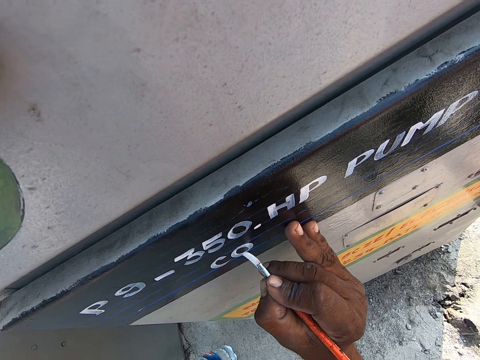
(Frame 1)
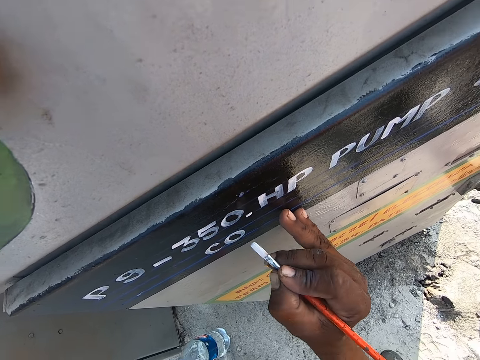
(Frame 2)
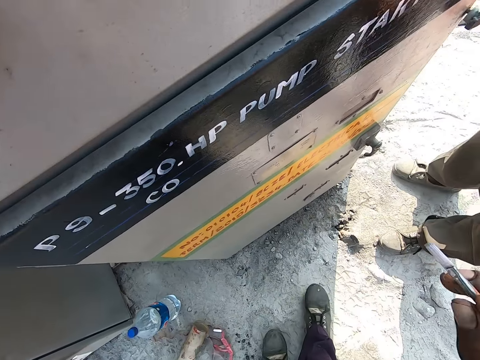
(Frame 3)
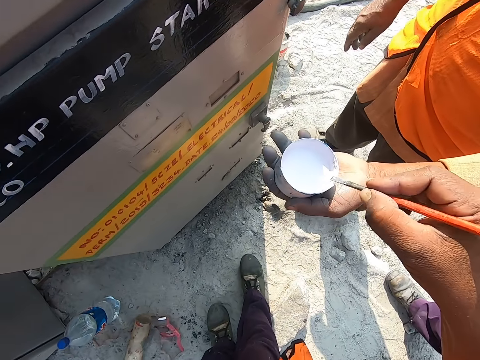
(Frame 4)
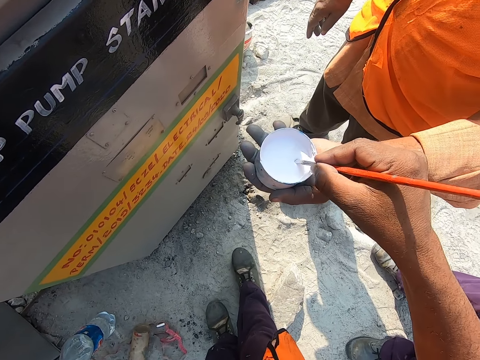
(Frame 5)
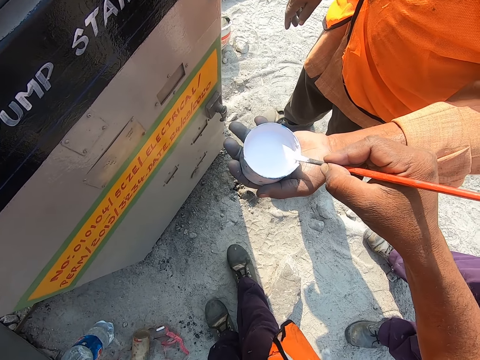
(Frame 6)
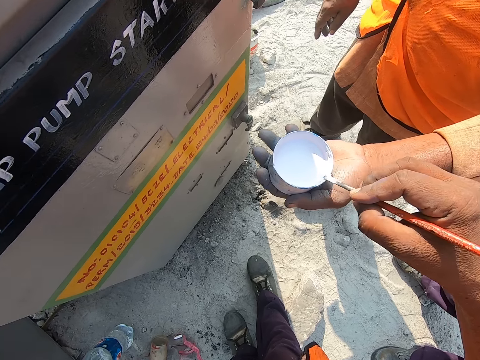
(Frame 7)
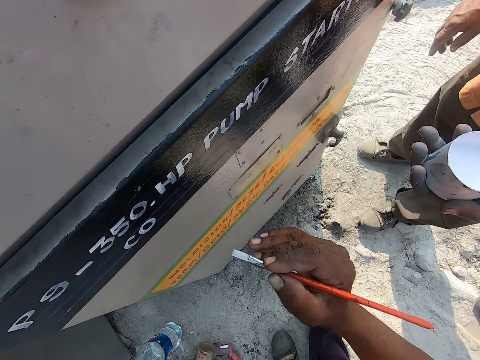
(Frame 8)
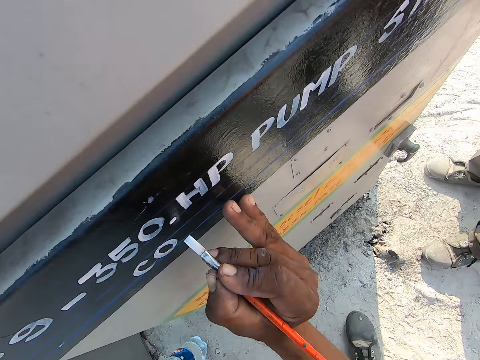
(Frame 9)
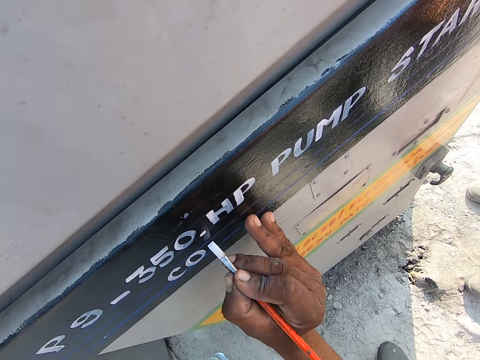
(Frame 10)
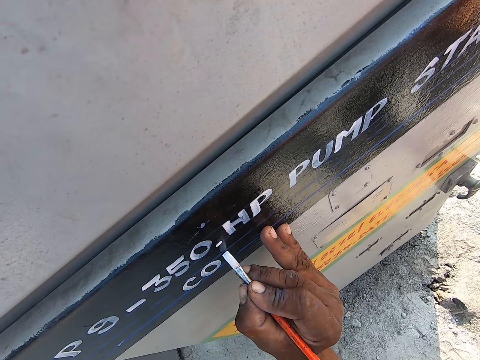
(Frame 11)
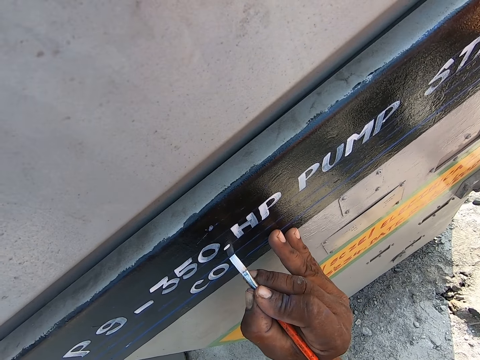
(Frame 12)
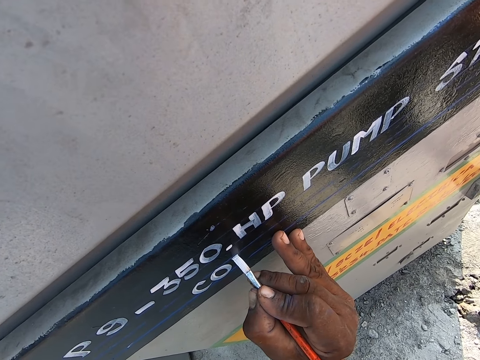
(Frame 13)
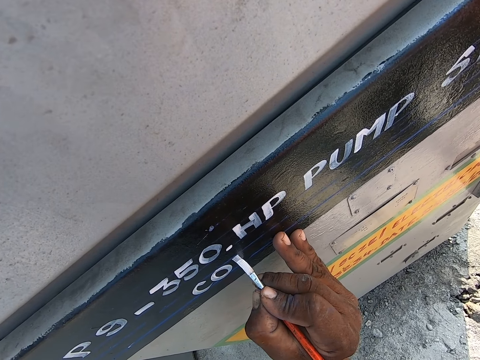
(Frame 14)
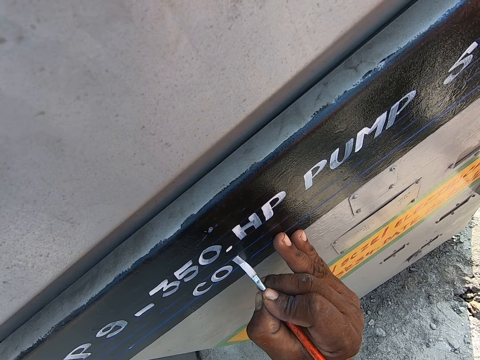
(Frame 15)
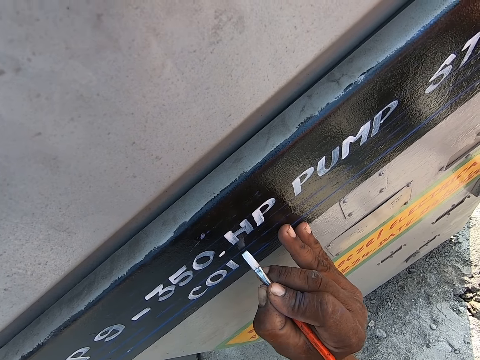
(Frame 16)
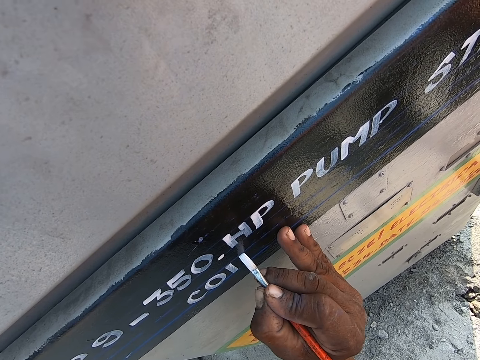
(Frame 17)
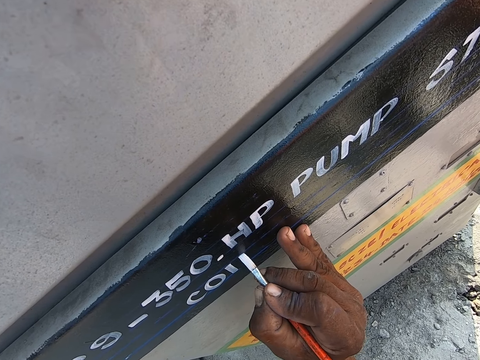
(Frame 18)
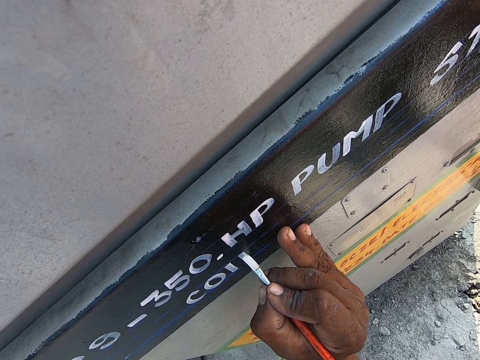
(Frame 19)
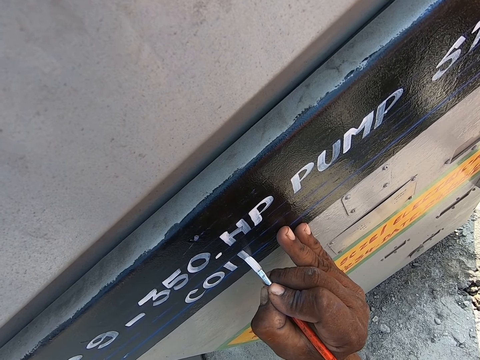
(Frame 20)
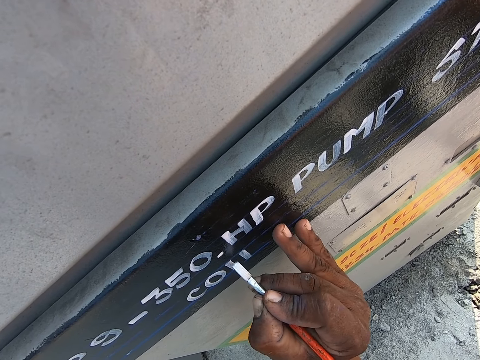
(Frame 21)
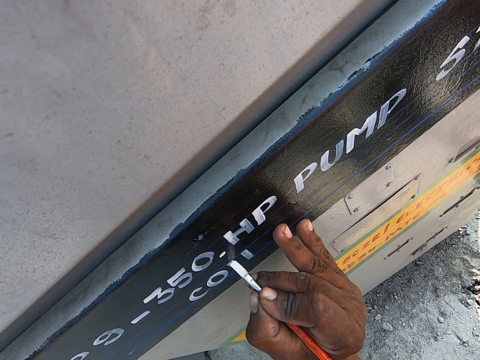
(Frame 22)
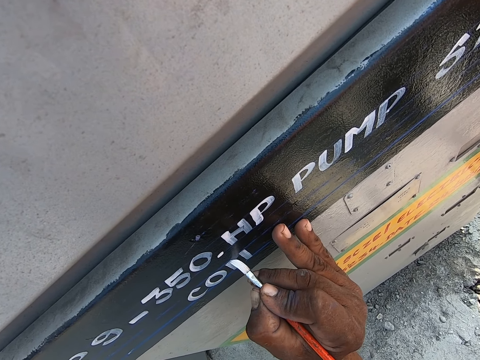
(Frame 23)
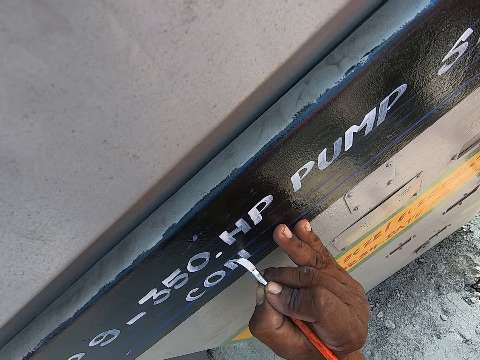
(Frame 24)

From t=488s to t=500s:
The camera wearer turns to a person. He dips a painting brush in a tin of paint. He smears off paint from the painting brush. He turns to a fuel pump. He leans his hand on the fuel pump. He writes on the fuel pump with the painting brush.

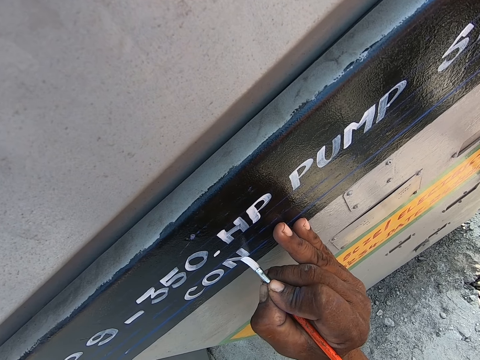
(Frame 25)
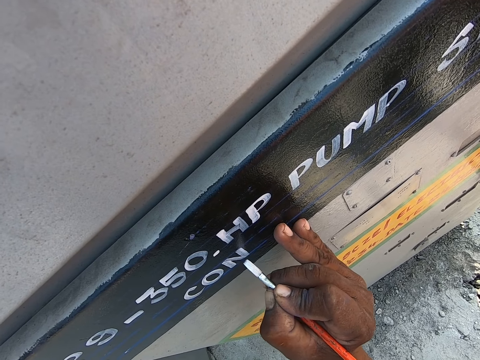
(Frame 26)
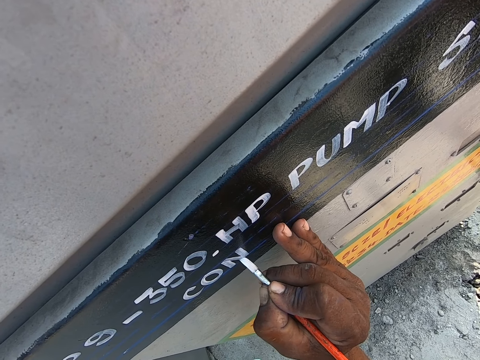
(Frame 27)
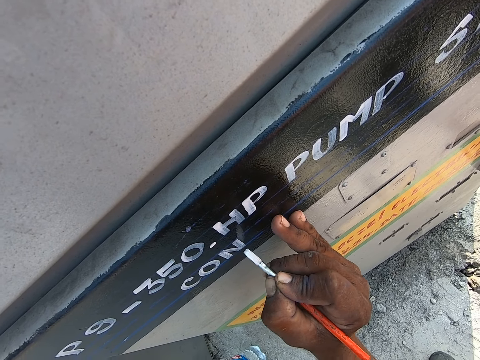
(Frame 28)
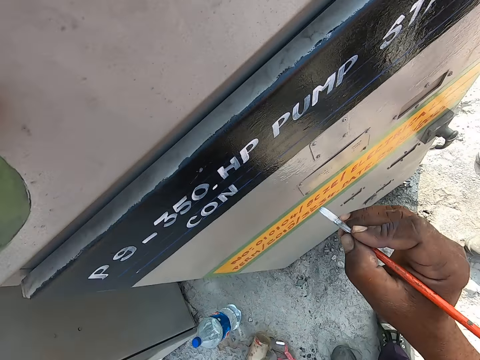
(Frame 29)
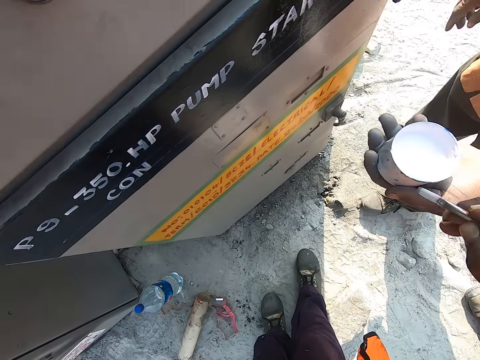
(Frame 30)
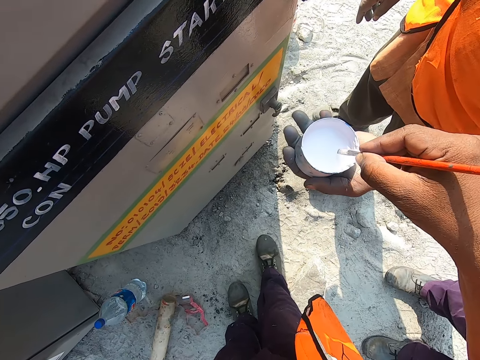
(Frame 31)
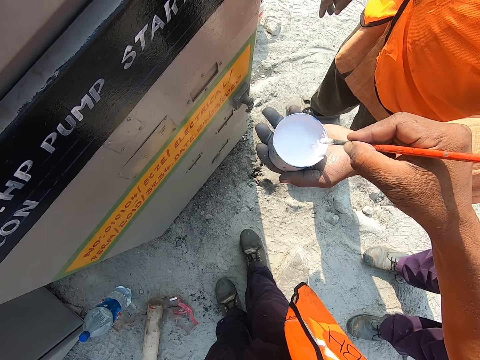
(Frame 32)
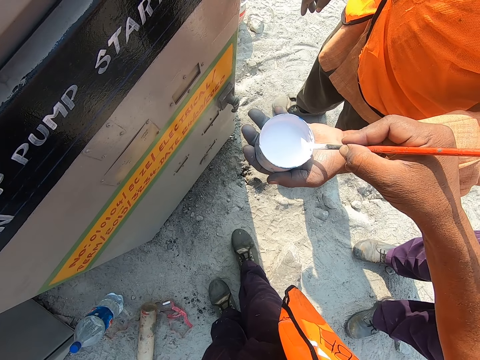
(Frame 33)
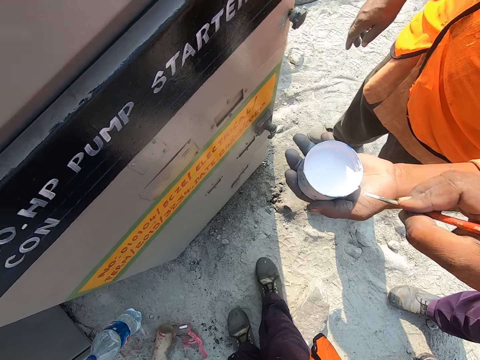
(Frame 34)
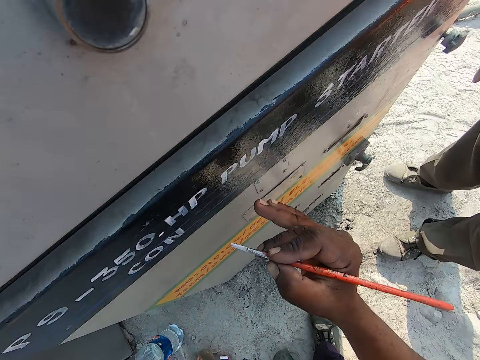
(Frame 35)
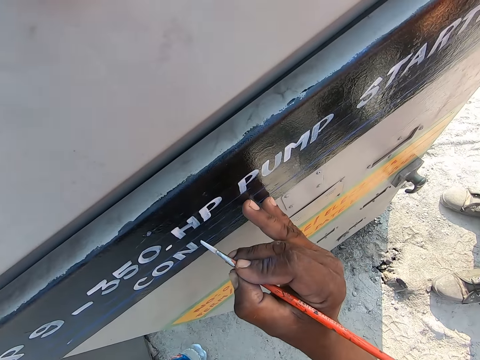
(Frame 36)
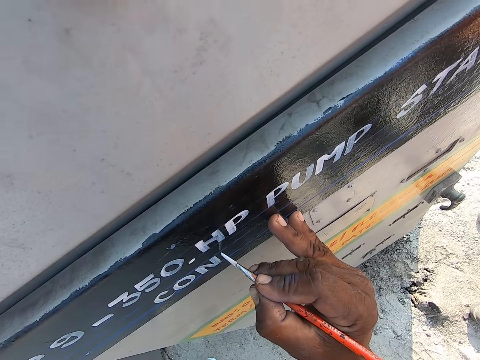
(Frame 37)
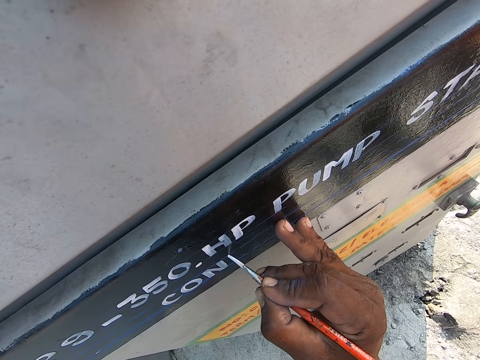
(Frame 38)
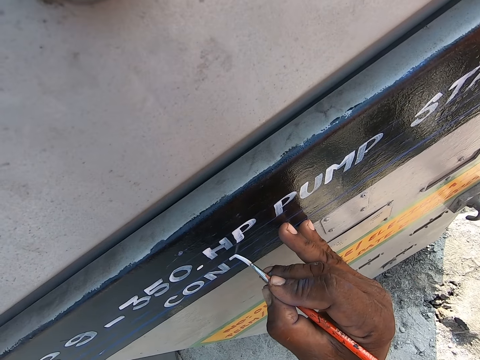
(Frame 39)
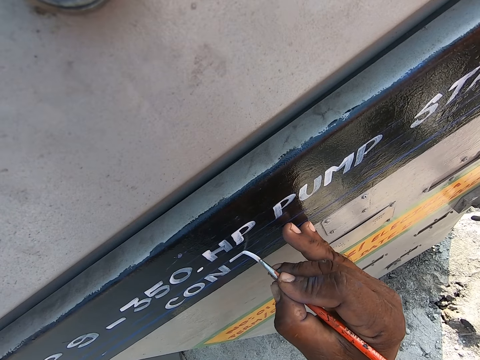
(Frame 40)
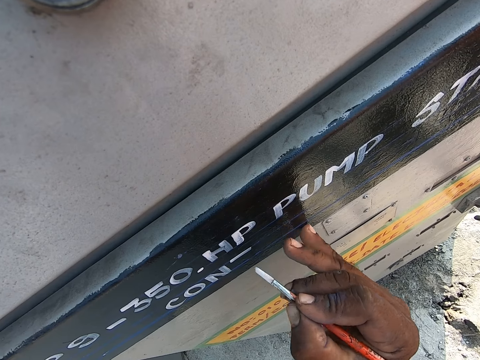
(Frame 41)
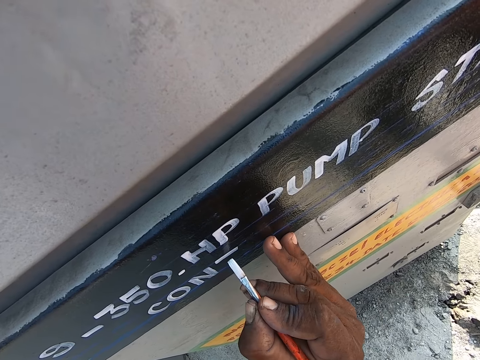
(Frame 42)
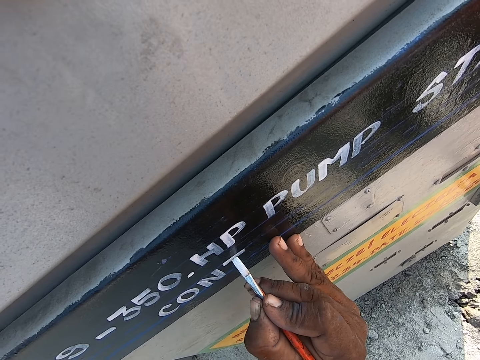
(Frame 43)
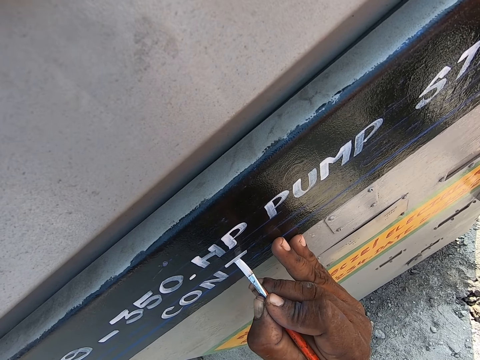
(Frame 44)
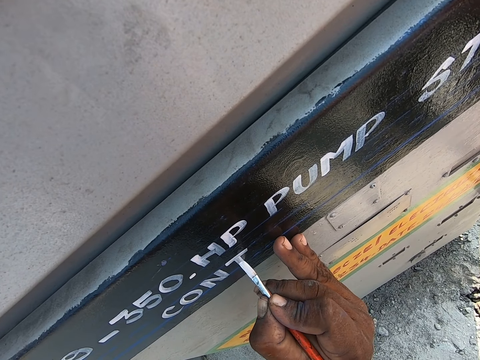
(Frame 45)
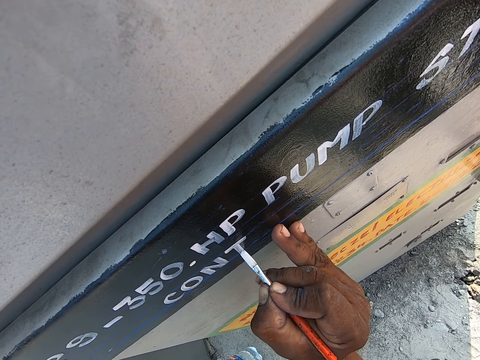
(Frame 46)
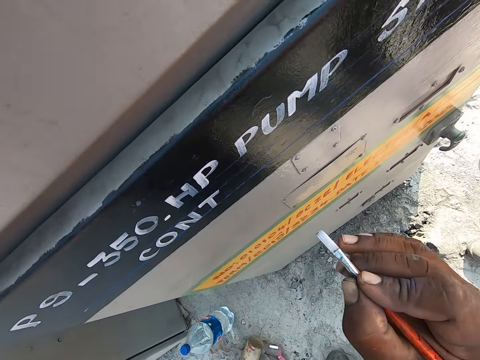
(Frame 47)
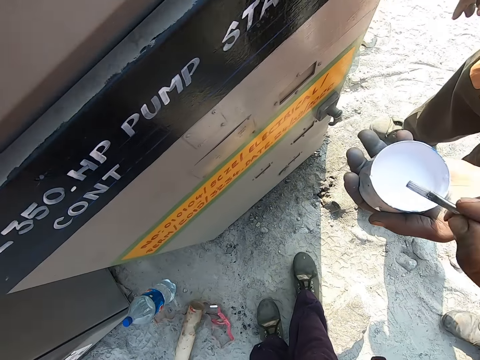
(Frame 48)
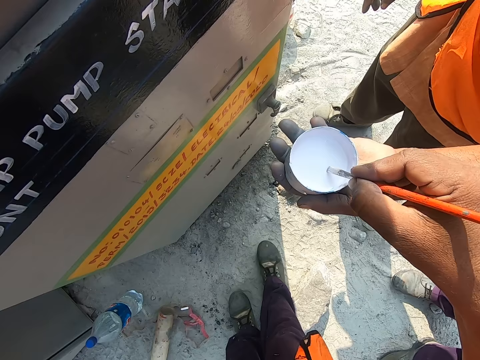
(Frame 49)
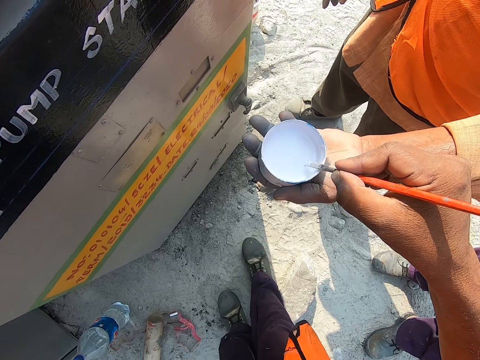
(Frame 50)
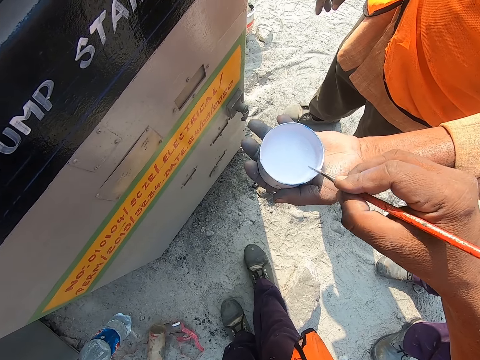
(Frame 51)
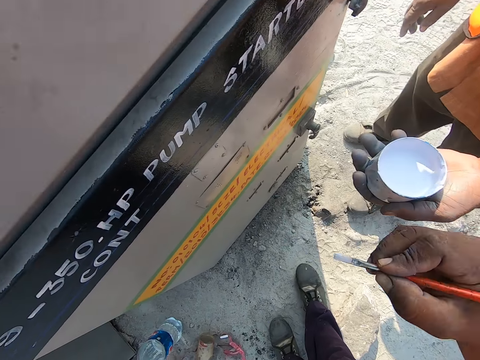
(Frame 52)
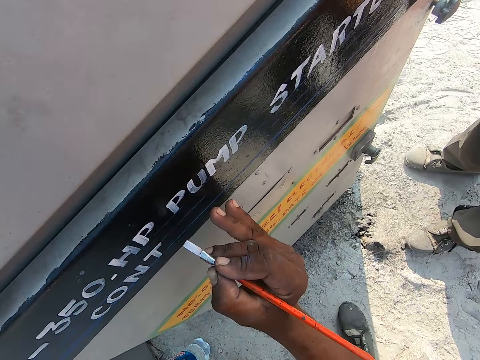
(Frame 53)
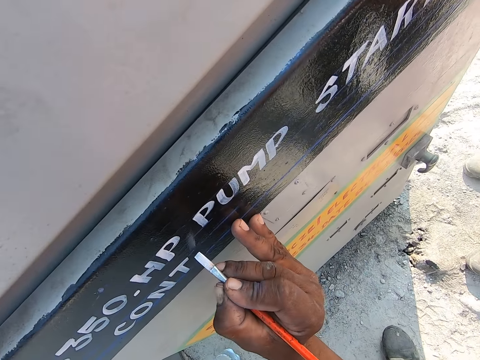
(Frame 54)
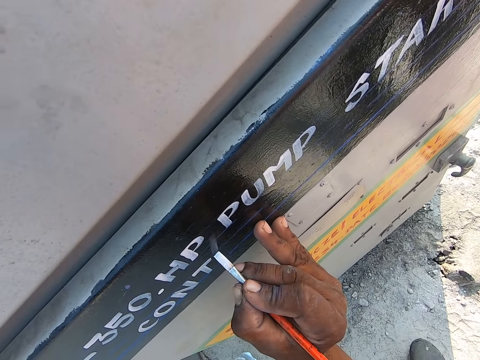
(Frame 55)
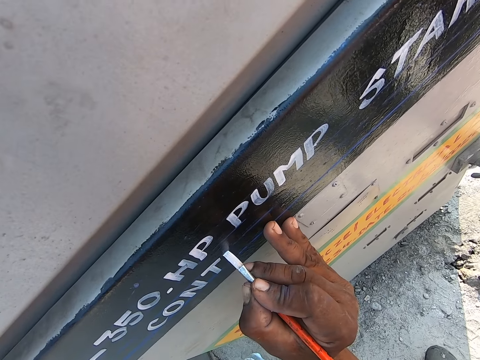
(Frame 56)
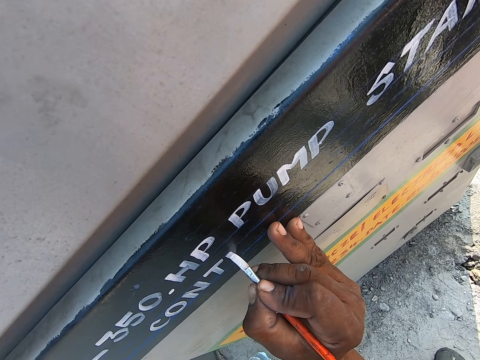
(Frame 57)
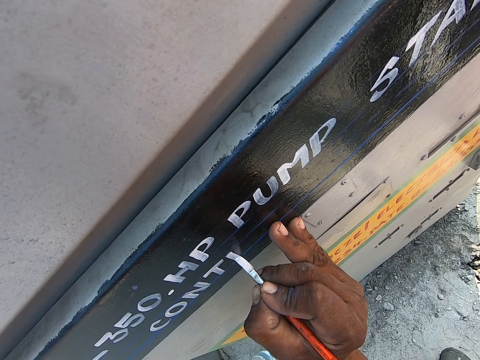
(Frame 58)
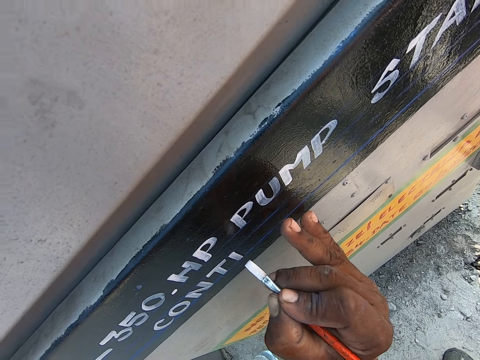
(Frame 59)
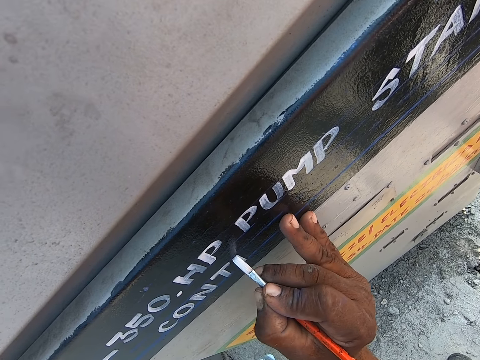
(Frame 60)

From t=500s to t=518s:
The camera wearer turns to a person. He dips a painting brush in a tin of paint. He smears off paint from the painting brush. He turns to a fuel pump. He leans his hand on the fuel pump. He writes on the fuel pump with the painting brush. He turns to the person. He dips the painting brush in the tin of paint. He smears off paint from the painting brush. He turns to the fuel pump. He leans his hand on the fuel pump. He writes on the fuel pump with the painting brush.
